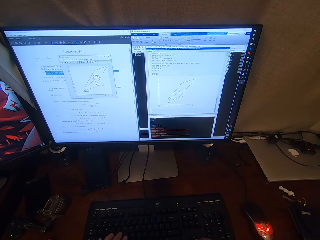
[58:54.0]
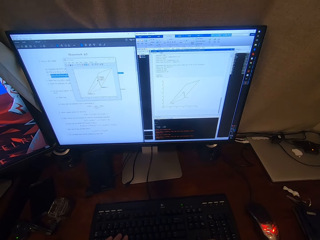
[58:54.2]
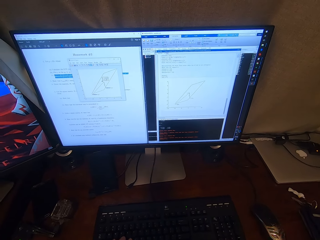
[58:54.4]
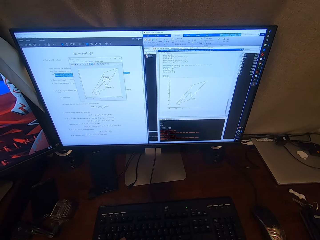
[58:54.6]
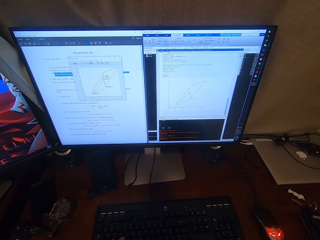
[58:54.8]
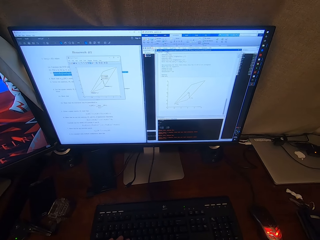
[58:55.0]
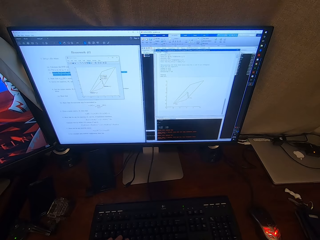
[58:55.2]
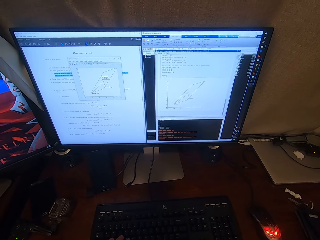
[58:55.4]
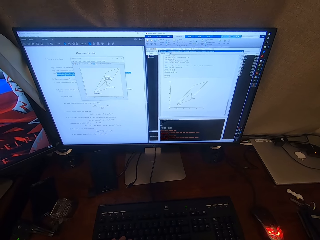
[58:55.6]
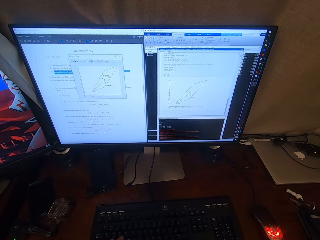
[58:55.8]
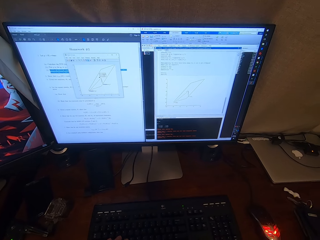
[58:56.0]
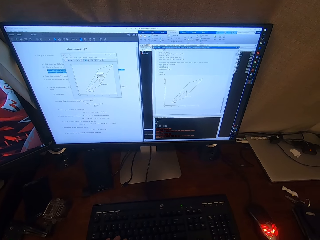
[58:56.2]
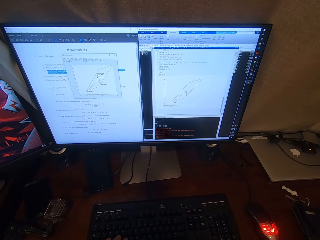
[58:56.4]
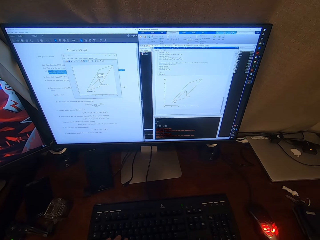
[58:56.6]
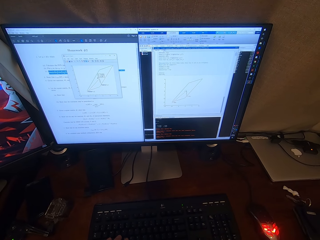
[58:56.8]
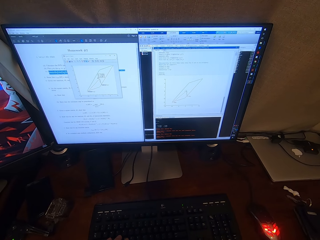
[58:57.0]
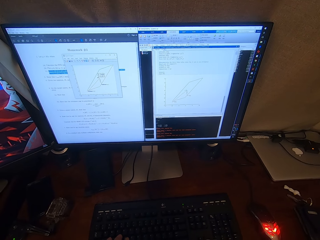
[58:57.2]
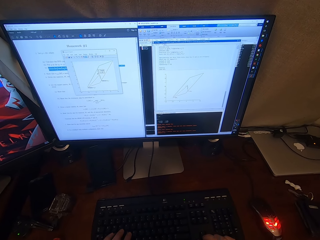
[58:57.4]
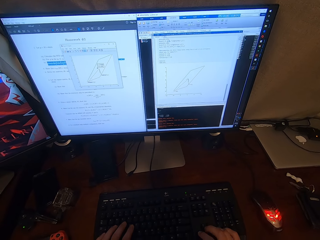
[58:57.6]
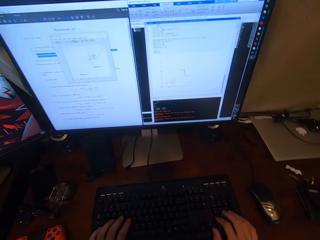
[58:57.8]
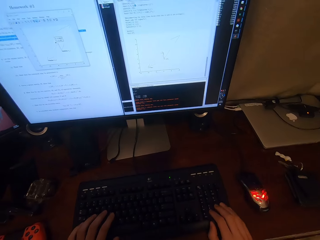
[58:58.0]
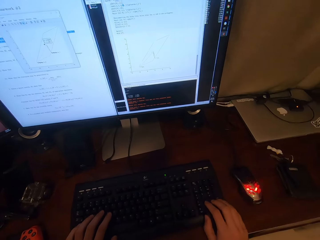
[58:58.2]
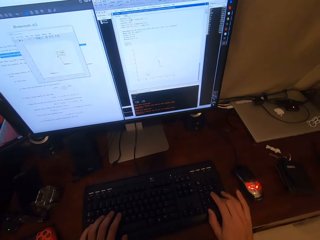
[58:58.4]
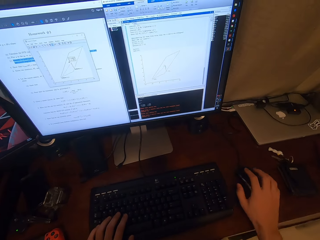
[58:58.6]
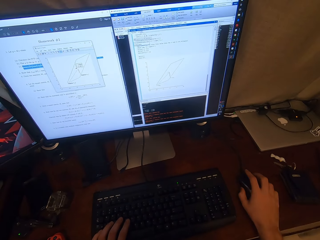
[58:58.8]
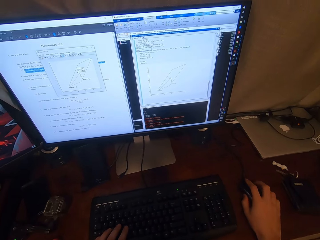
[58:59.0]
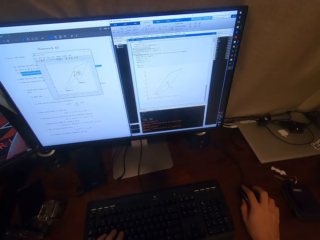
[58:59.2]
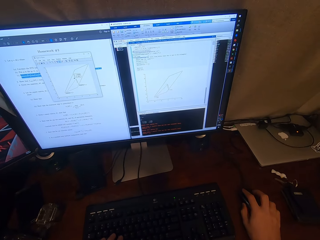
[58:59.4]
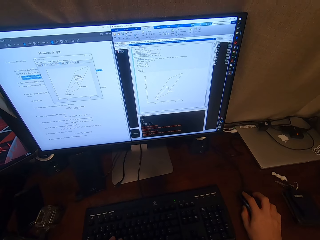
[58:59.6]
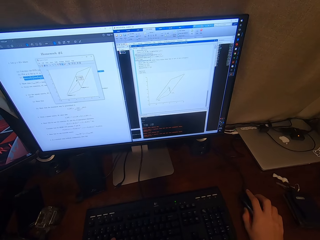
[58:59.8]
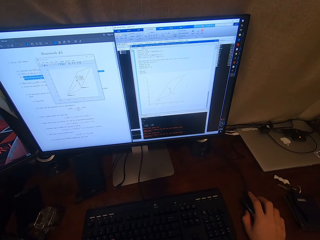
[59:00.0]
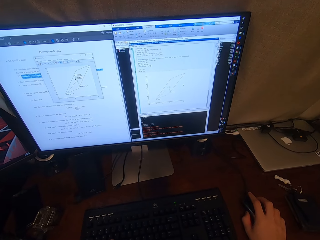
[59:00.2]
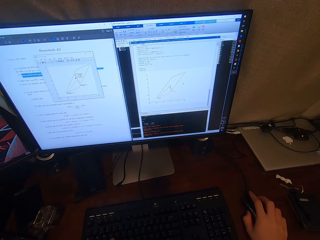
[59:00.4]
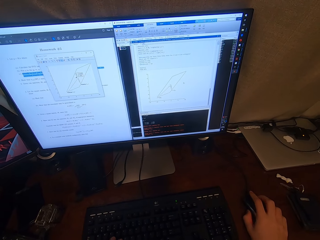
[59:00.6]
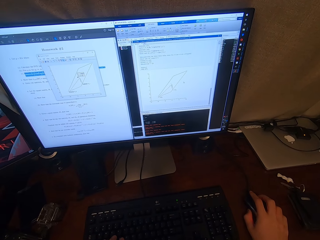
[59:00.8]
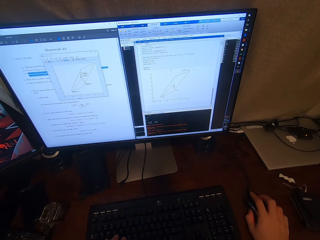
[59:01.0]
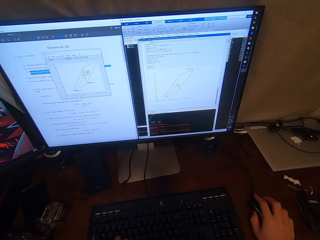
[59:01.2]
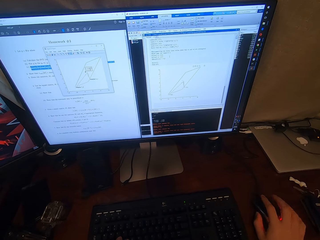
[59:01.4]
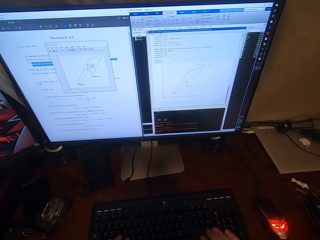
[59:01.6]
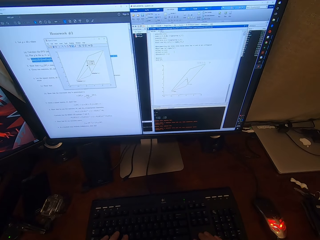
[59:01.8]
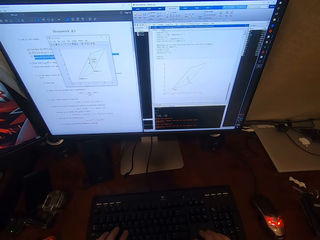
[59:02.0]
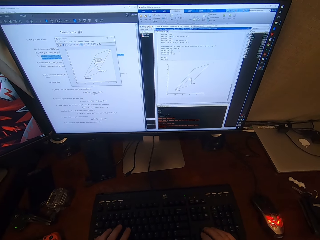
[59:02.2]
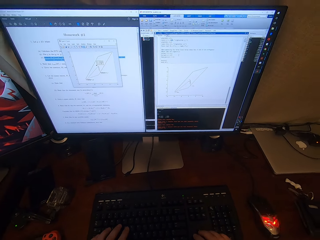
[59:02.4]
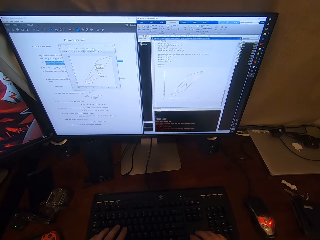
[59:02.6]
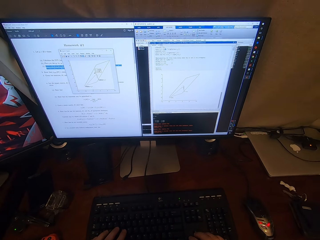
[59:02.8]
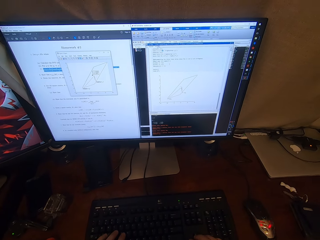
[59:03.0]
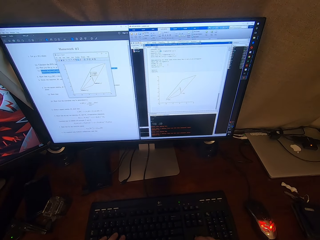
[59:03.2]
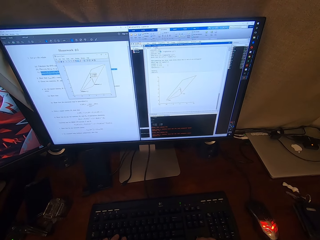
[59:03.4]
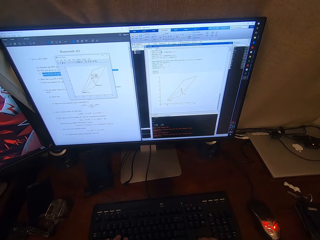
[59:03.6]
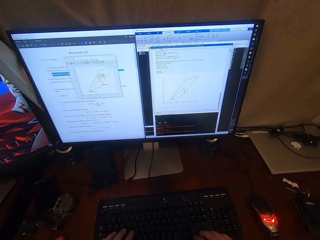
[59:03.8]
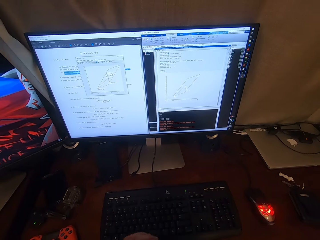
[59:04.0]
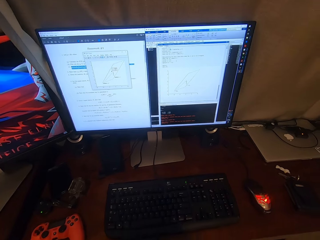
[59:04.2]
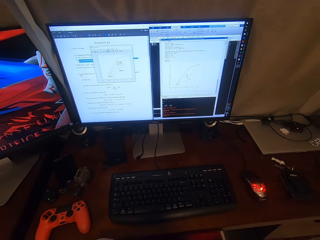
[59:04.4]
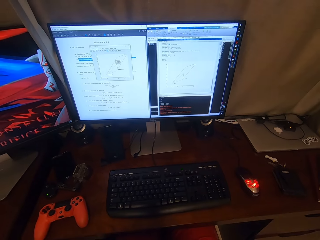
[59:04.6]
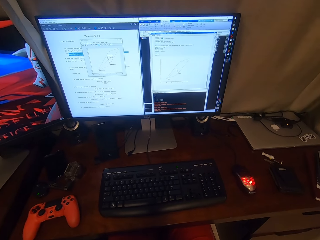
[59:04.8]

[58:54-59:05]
The camera wearer operates the desktop with the keyboard. They operate the desktop with the mouse. They browse a computer. They talk.

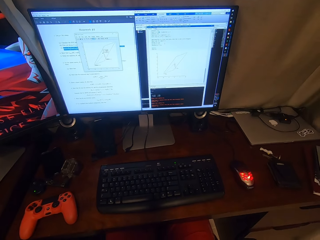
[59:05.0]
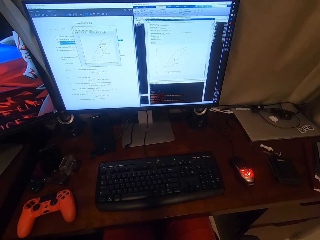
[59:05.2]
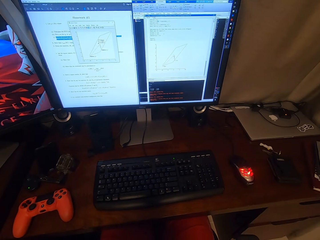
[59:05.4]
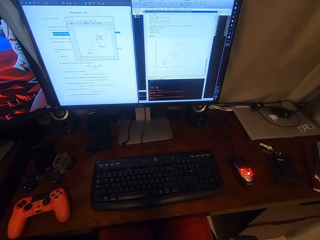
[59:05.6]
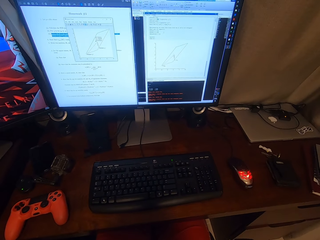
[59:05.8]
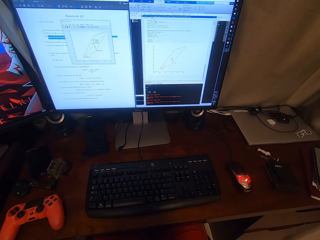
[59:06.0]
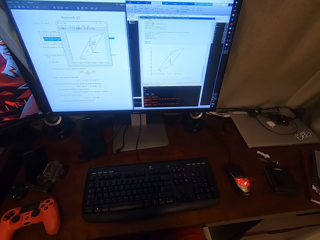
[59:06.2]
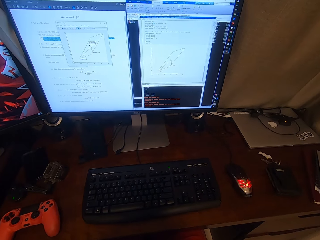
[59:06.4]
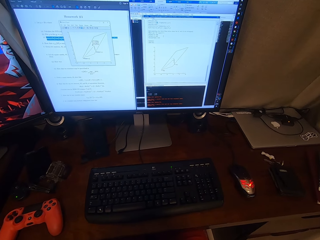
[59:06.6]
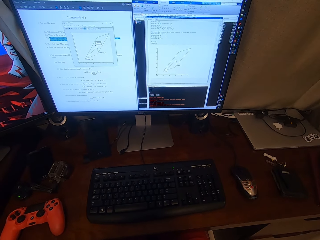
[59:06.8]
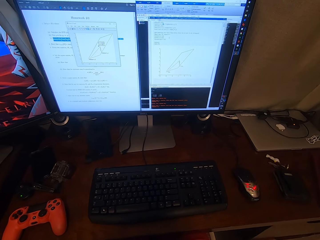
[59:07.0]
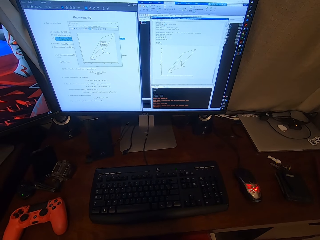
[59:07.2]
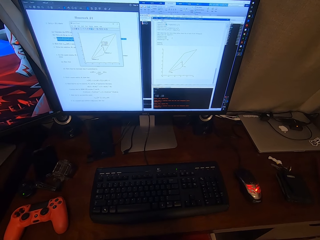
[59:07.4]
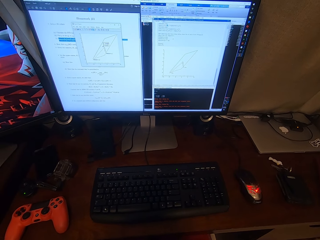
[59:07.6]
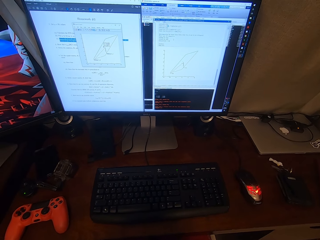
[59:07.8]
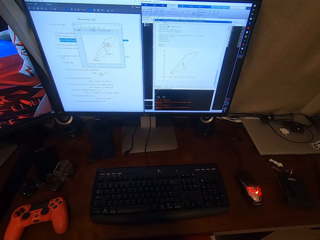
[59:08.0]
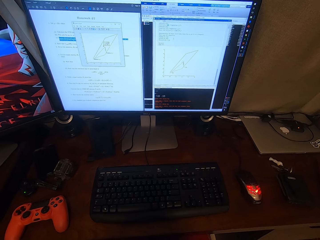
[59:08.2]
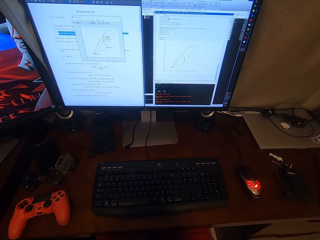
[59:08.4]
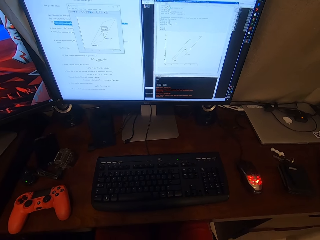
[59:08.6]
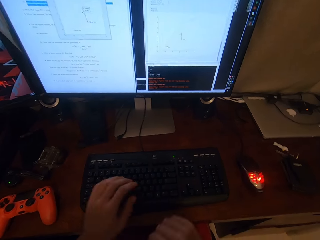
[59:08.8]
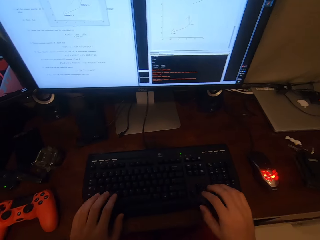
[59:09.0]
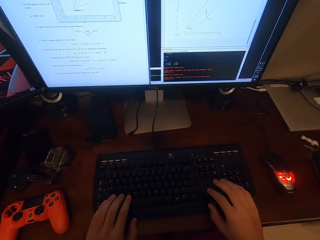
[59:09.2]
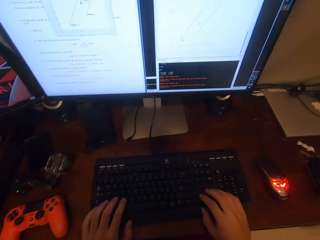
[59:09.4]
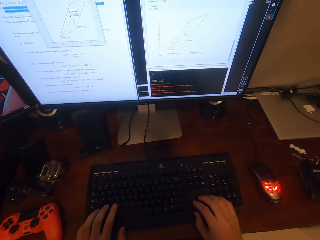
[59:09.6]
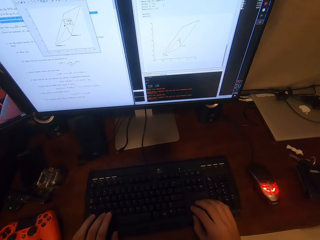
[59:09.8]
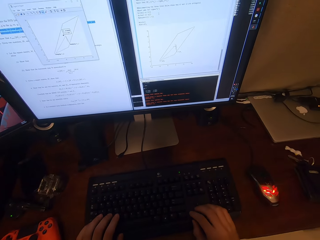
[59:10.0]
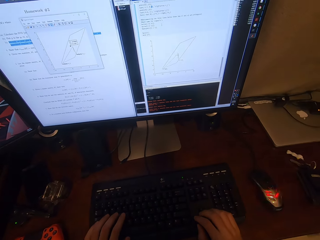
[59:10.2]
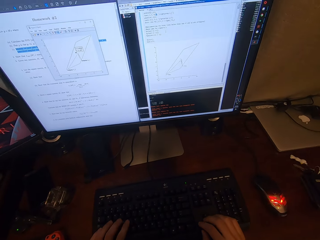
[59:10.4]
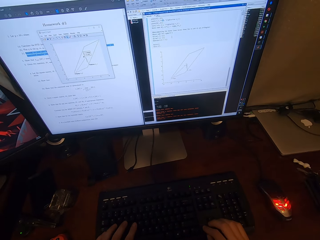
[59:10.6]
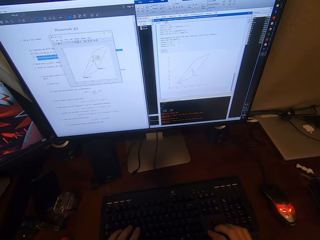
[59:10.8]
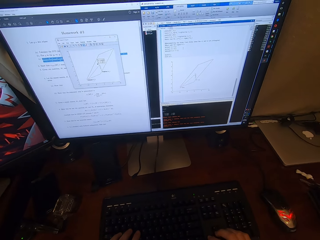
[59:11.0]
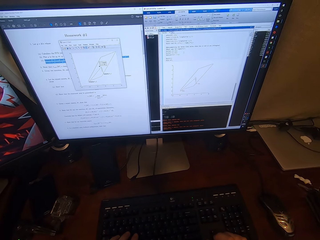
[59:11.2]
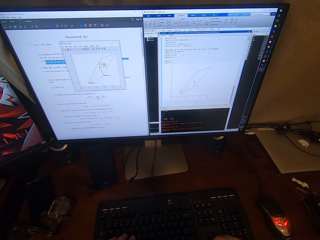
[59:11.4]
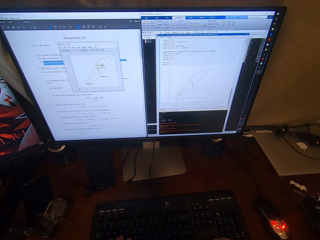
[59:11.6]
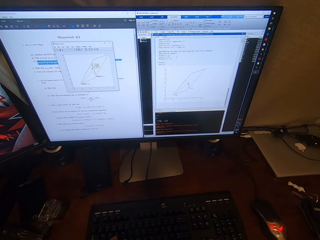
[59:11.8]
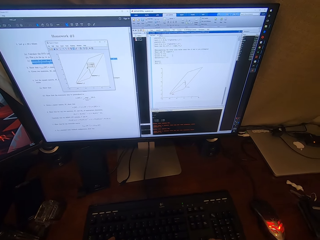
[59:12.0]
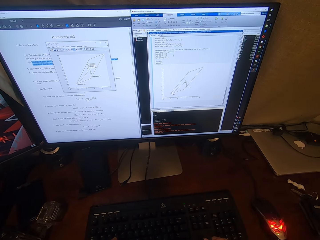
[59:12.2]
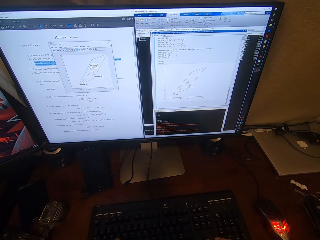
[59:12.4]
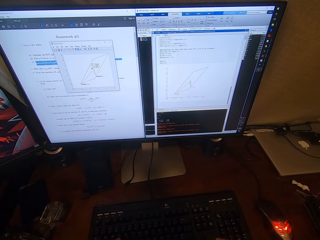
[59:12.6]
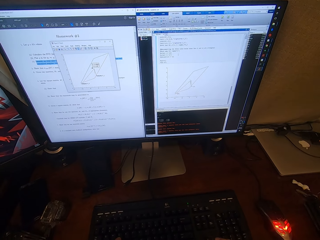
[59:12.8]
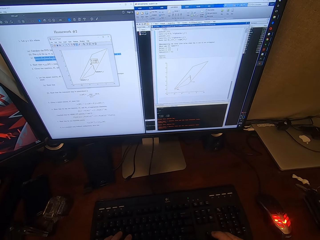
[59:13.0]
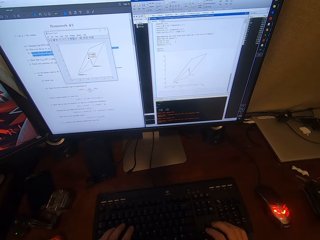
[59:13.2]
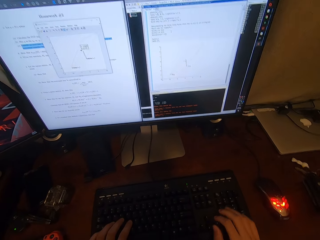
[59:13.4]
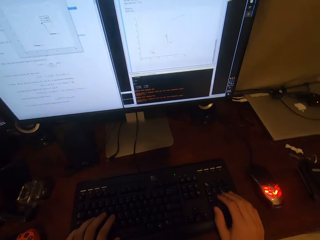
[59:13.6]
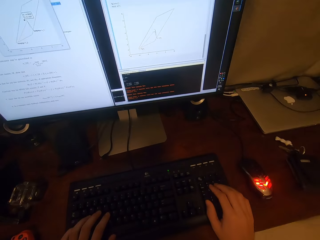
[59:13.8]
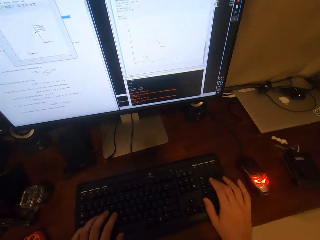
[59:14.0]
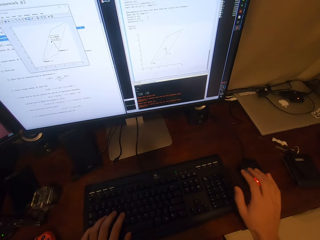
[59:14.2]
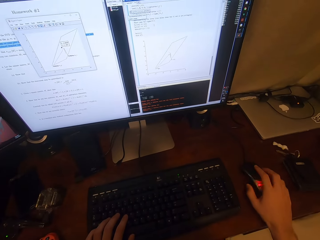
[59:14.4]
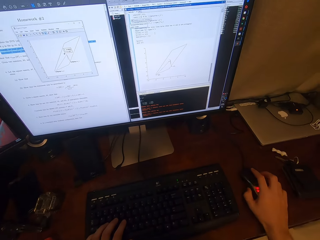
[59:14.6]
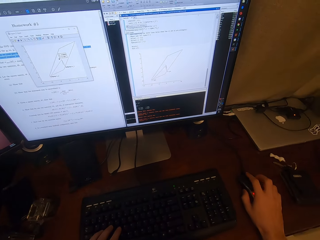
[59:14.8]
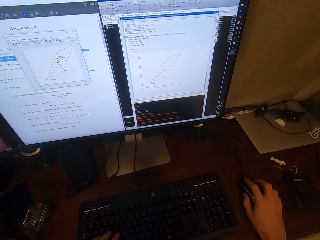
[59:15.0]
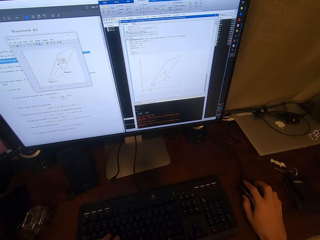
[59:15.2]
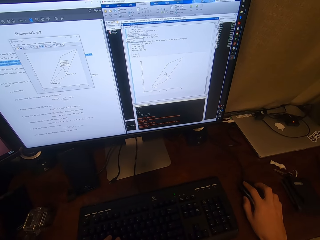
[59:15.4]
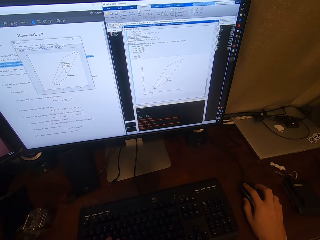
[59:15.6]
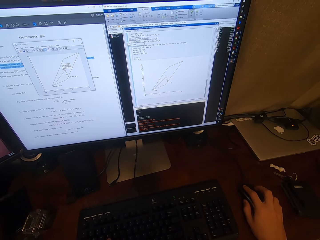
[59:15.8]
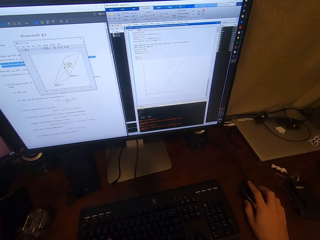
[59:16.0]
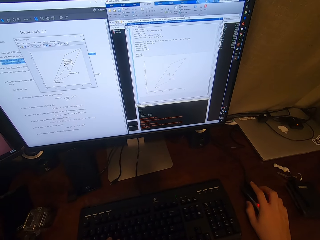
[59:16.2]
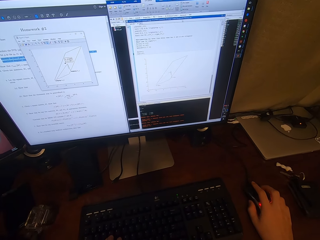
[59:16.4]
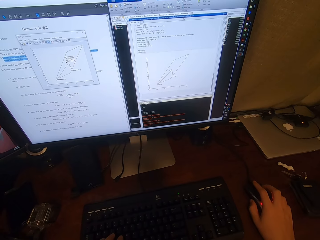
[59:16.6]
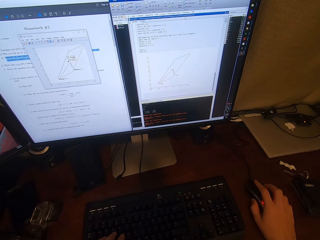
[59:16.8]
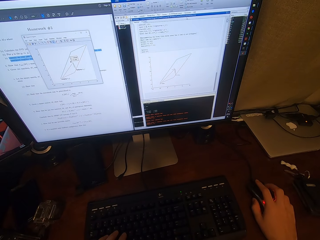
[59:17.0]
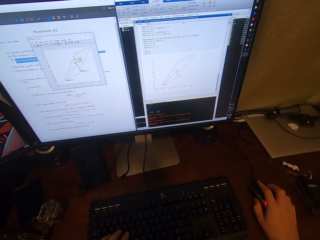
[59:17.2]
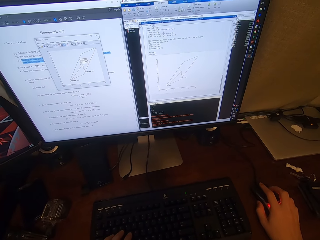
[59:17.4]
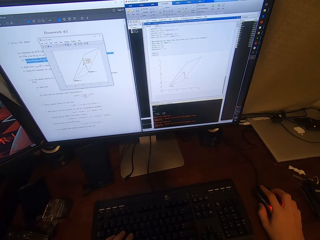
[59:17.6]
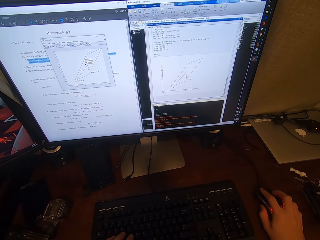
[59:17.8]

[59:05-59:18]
The camera wearer looks around a room. They talk. They operate the desktop with the keyboard. They look around. They talk. They look at a computer. They operate the desktop with the mouse. They hold the mouse.
